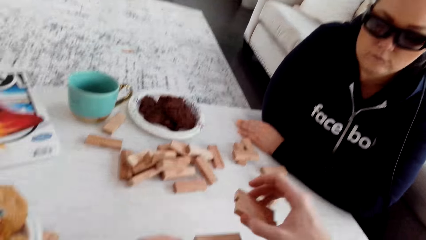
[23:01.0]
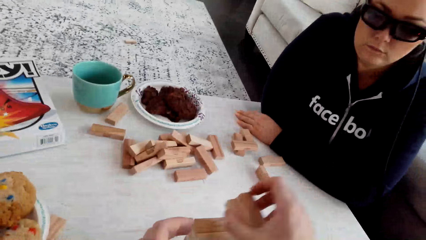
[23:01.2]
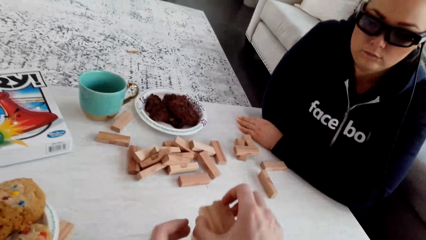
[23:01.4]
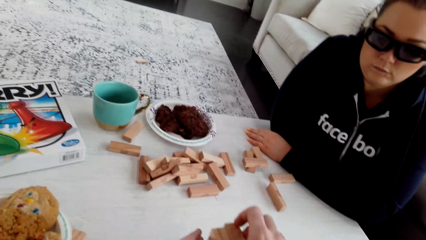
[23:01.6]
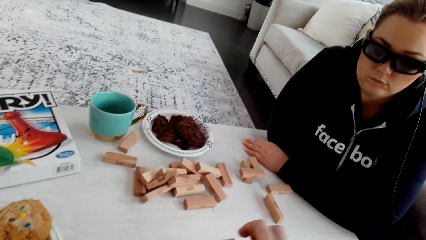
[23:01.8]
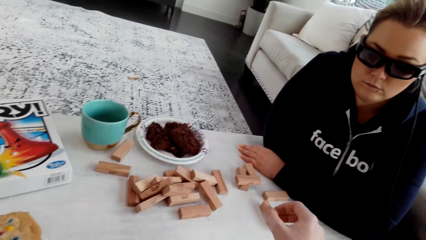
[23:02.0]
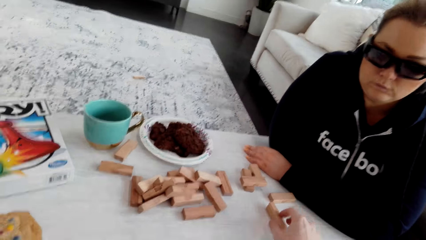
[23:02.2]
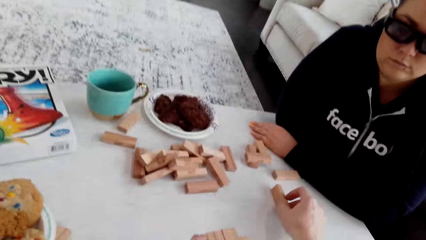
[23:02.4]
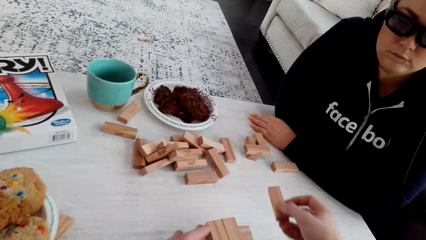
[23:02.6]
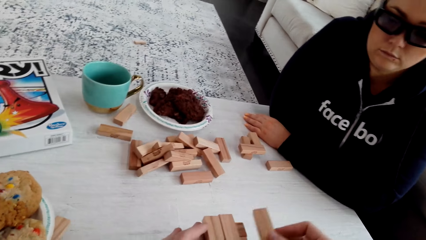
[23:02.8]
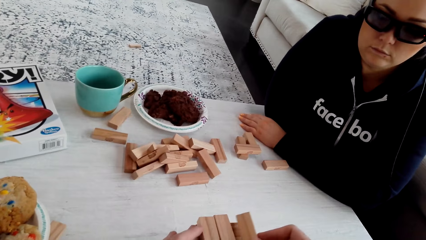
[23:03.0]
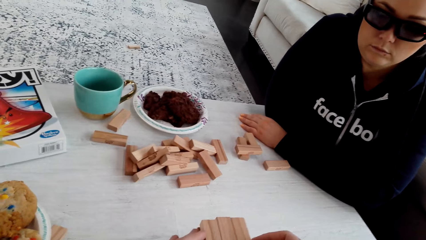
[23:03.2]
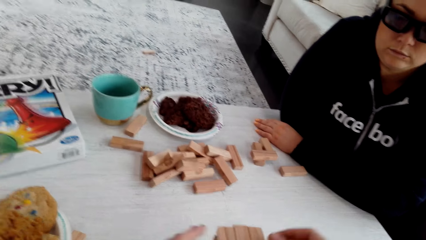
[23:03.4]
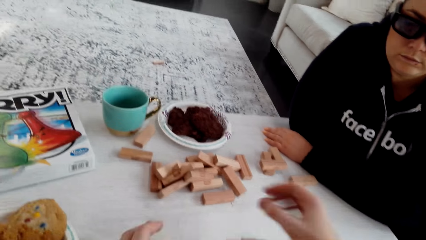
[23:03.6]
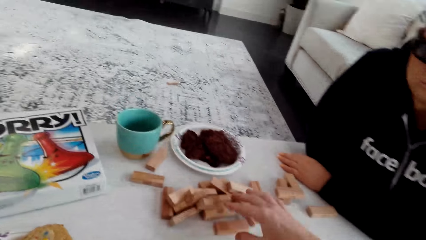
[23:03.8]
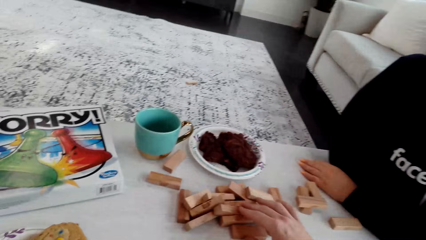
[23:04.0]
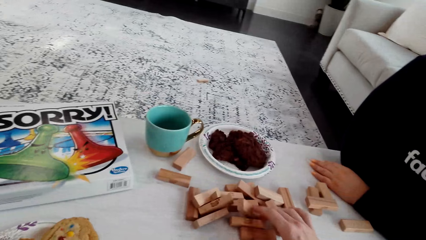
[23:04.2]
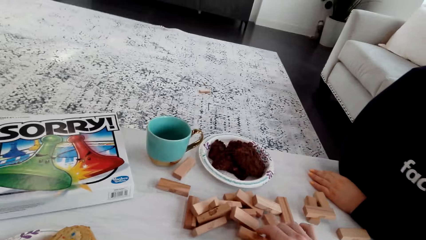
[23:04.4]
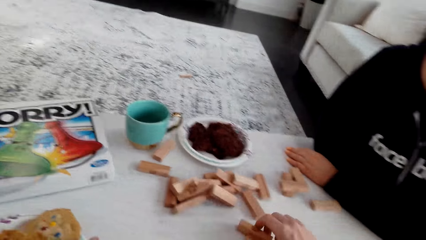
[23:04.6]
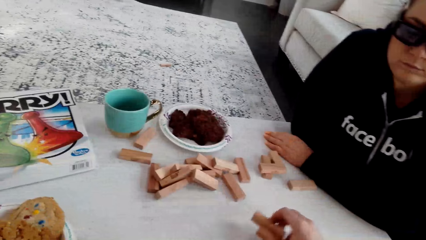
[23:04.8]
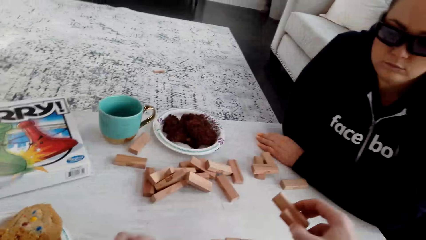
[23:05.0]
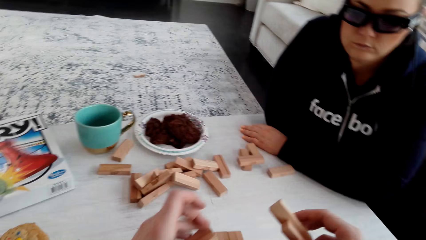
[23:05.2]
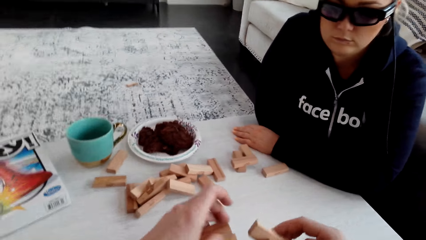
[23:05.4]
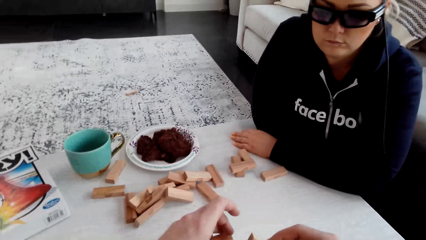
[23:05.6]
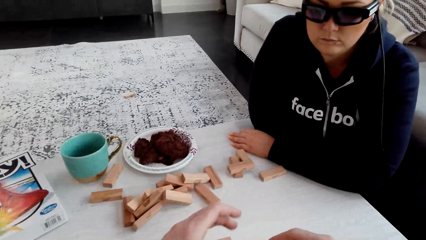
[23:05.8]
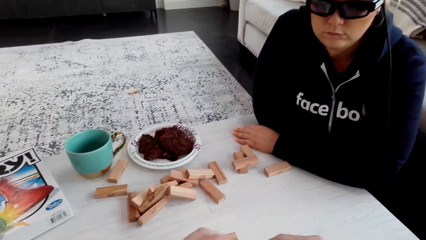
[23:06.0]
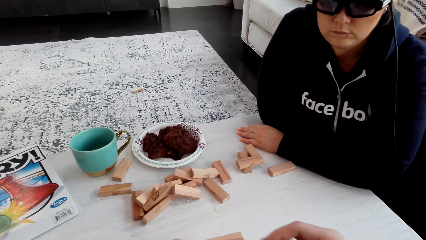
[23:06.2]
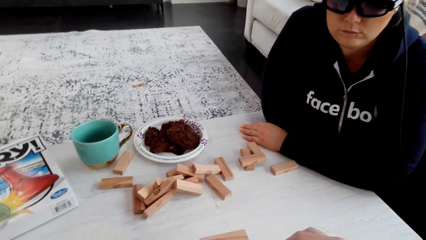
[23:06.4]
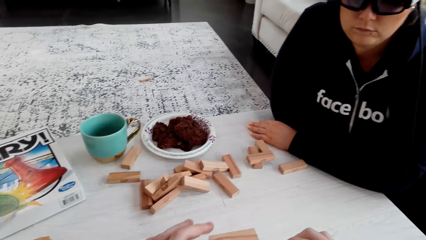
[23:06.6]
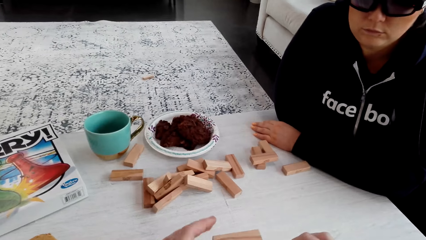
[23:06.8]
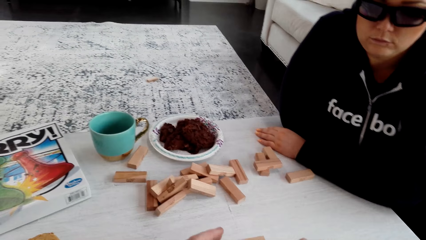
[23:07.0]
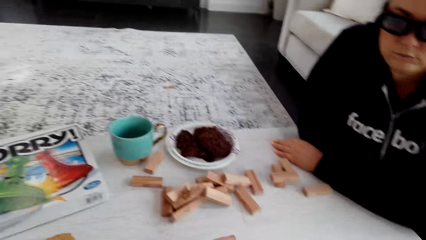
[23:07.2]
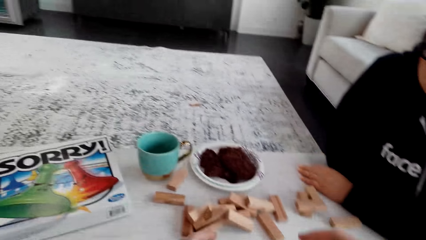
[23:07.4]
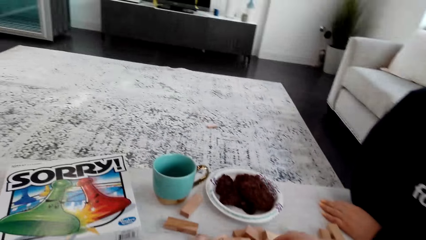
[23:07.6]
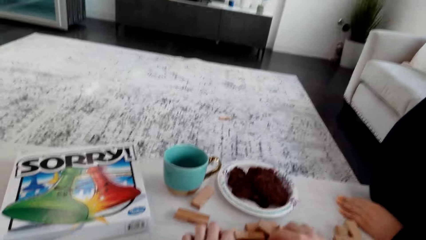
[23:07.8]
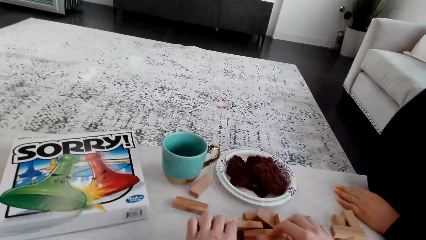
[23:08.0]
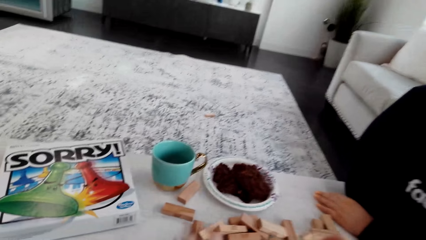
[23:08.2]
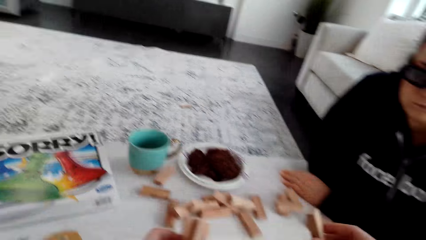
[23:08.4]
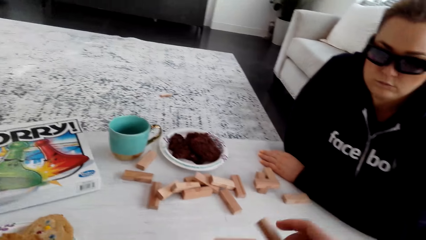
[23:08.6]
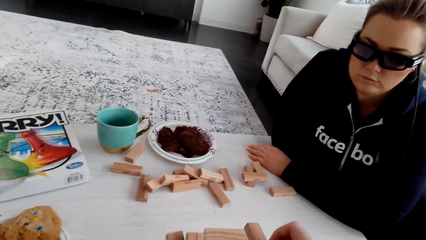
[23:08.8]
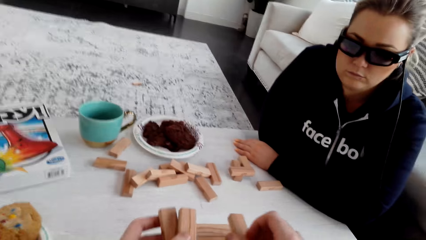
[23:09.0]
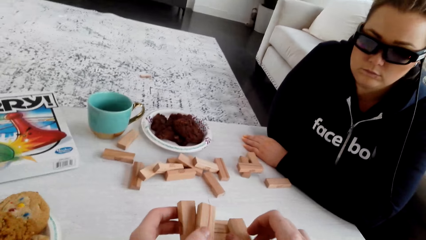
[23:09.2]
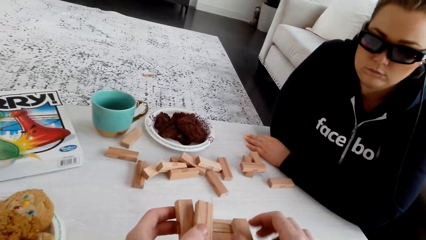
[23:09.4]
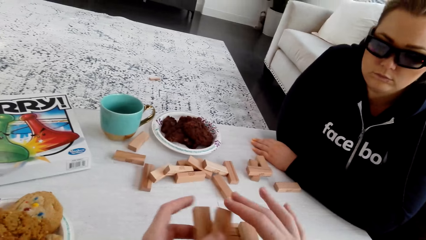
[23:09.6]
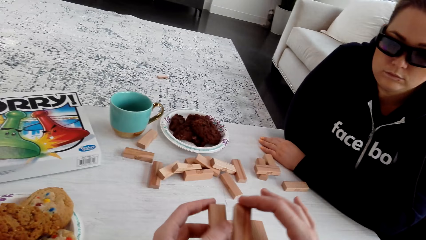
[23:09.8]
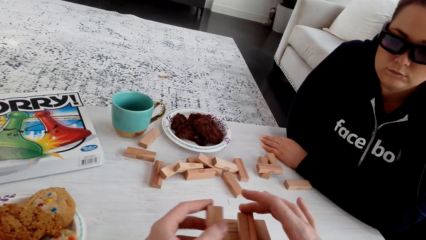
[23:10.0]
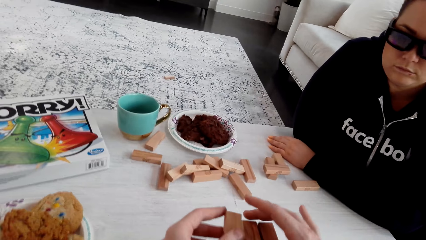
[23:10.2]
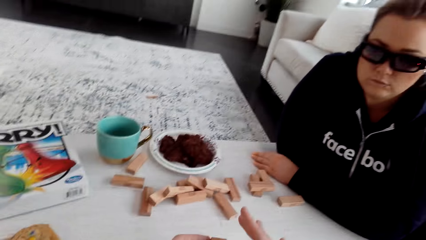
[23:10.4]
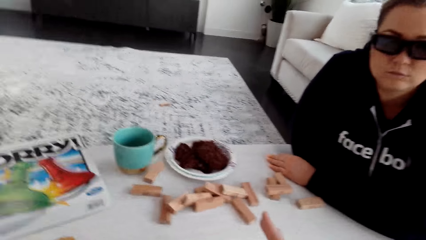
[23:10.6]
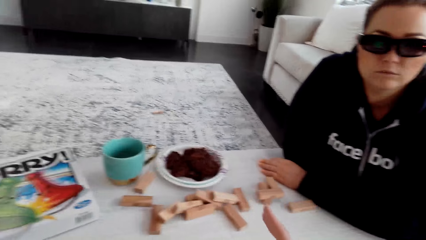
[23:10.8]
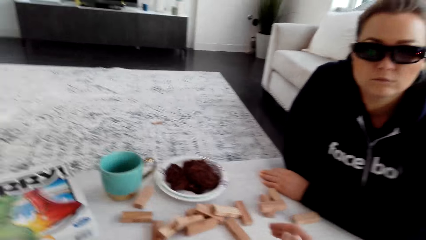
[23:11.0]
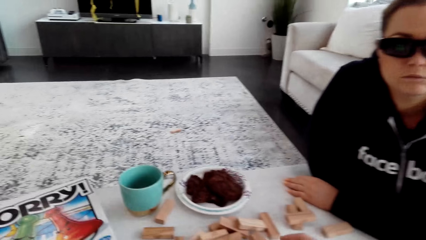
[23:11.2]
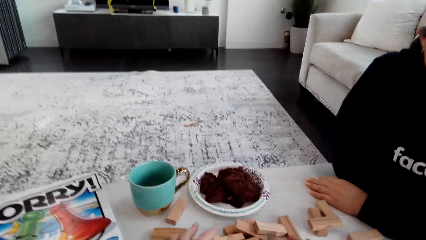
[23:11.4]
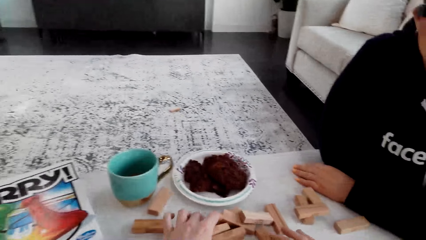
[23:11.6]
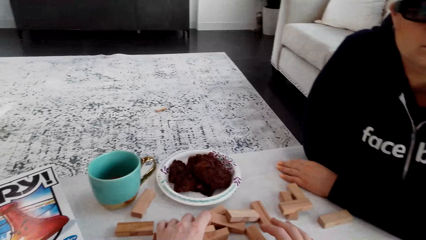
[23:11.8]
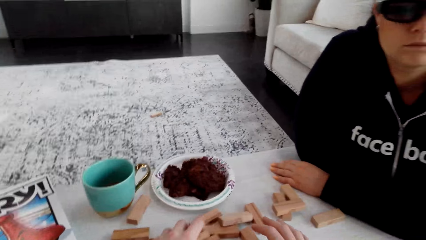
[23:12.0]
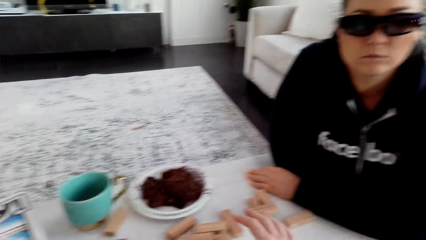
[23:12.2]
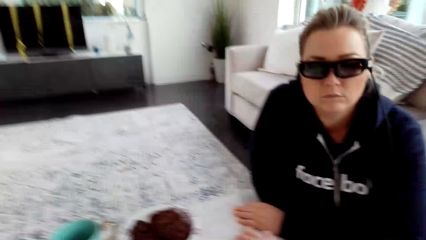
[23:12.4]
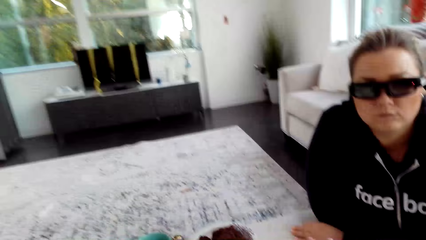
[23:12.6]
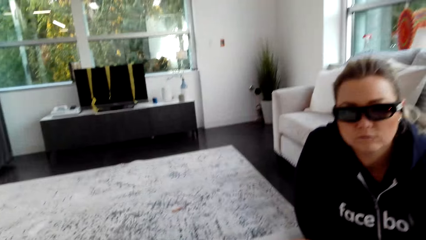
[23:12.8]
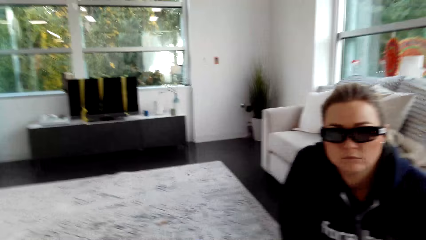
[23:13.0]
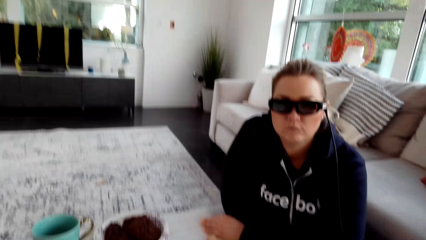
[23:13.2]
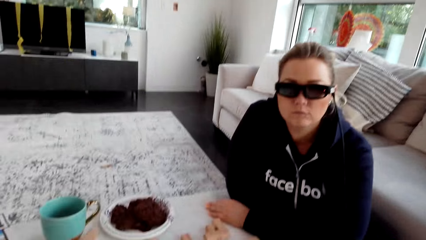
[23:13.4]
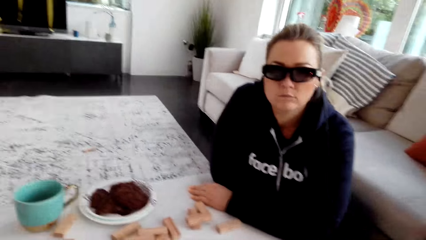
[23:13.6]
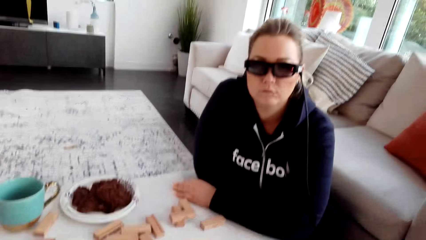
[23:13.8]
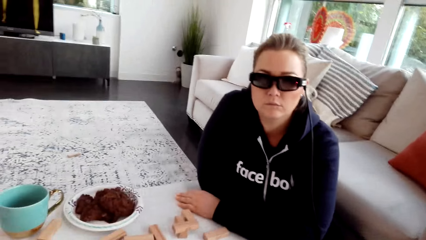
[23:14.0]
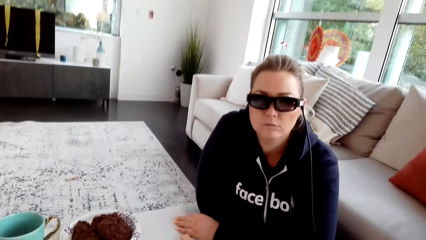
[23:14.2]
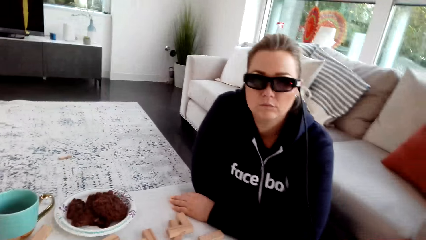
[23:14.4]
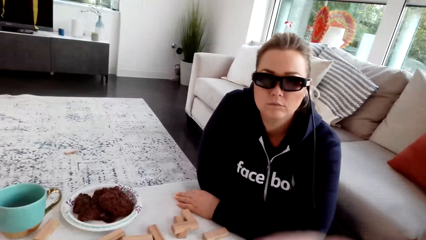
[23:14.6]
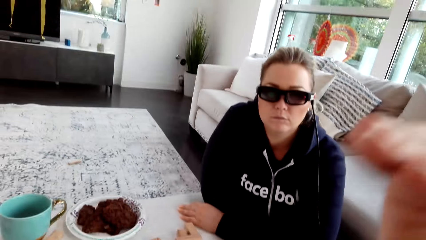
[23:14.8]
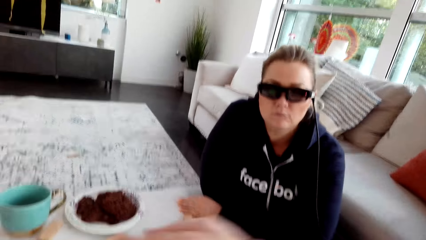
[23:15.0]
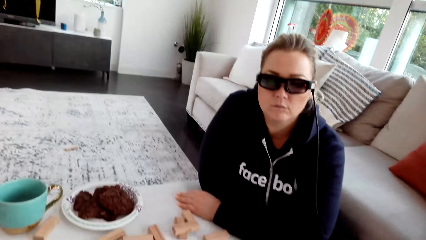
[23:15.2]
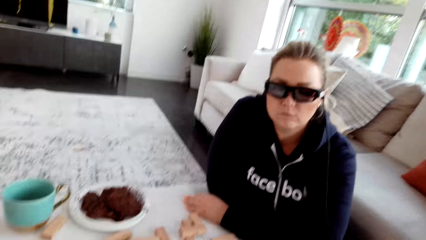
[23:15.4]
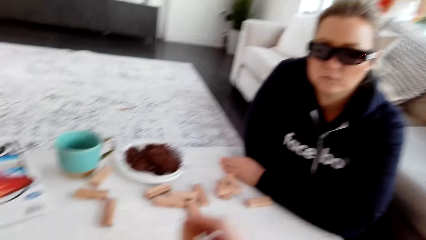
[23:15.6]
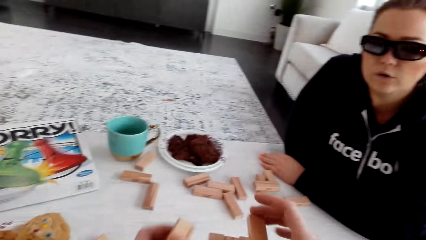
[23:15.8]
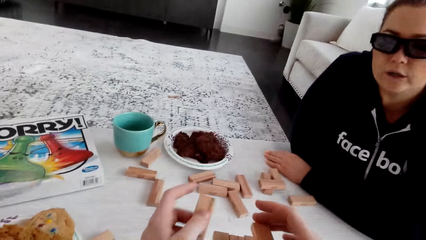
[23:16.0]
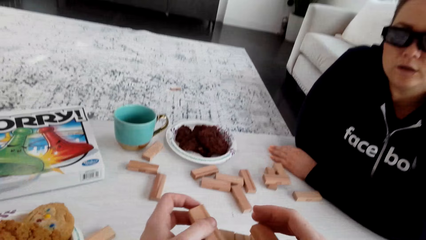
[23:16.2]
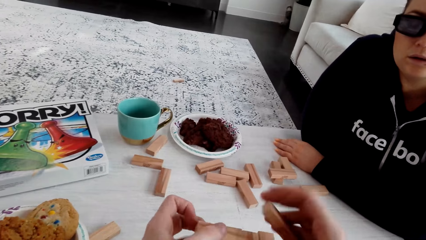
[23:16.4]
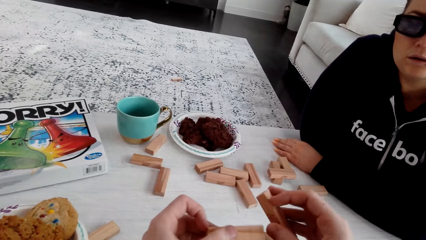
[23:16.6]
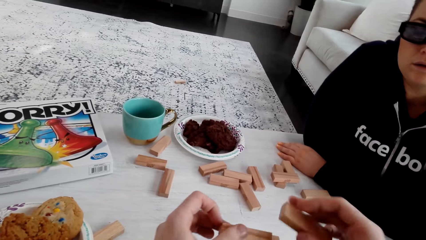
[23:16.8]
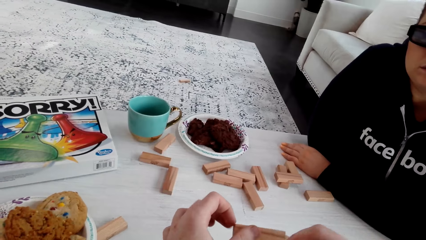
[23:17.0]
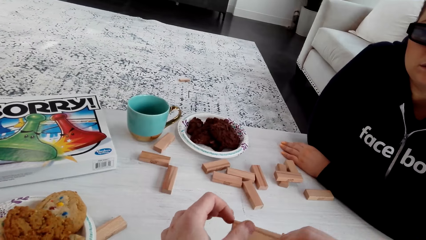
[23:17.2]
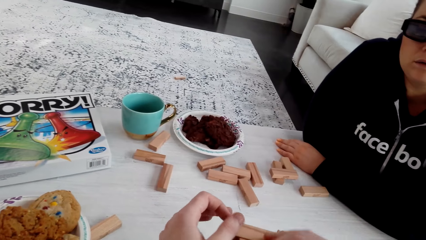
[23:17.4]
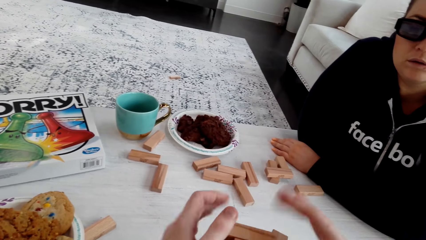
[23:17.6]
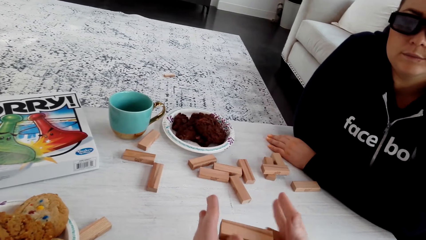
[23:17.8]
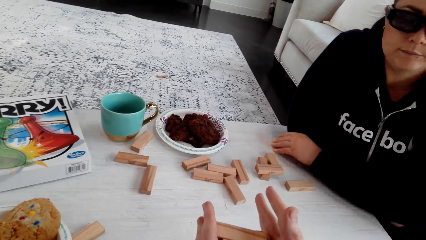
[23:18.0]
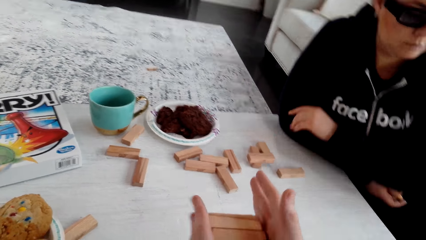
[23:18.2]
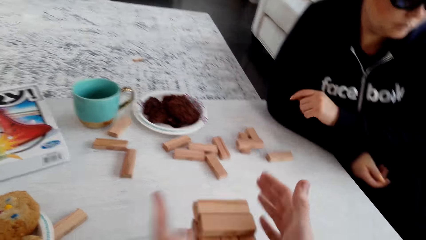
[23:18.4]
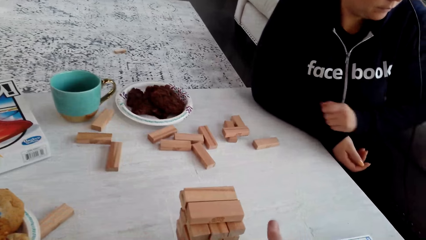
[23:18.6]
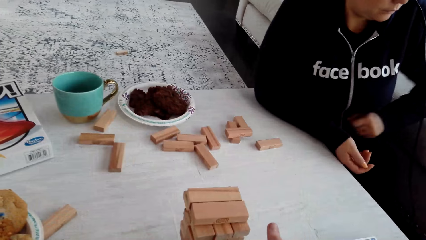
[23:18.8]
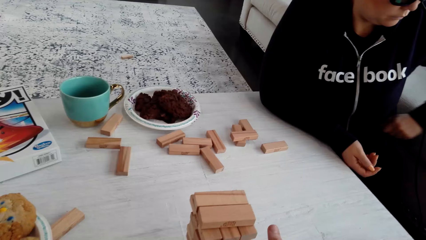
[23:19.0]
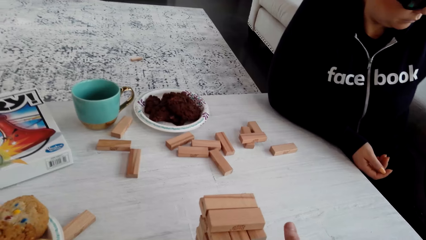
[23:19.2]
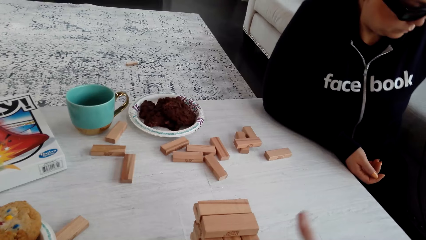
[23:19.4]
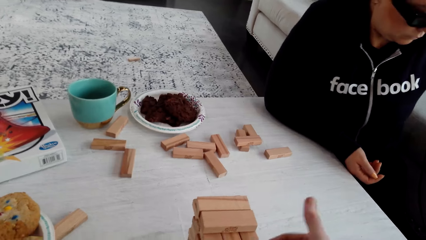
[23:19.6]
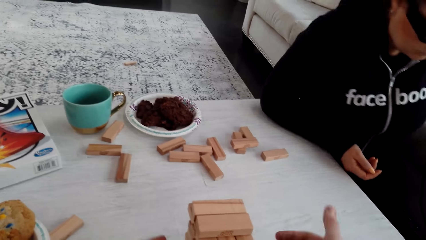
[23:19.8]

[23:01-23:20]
The camera wearer picks up the wooden jenga piece on the table with his right hand. He arranges the wooden jenga piece. He picks up the wooden jenga piece on the table with his right hand. He arranges the wooden jenga piece. He picks up the wooden jenga piece on the table with his right hand. He arranges the wooden jenga piece. He picks up the wooden jenga piece on the table with both his hands. He talks to a woman and arranges the wooden jenga piece. He talks to the woman and picks up the wooden jenga piece on the table with both his hands. He arranges the jenga blocks. The woman talks to the camera wearer. The camera wearer talks to the woman and arranges the wooden jenga piece. He talks to the woman and holds the jenga wooden piece with both his hands.
